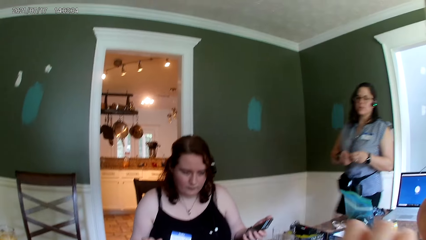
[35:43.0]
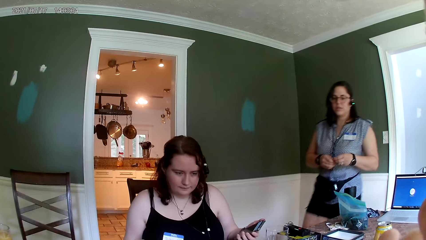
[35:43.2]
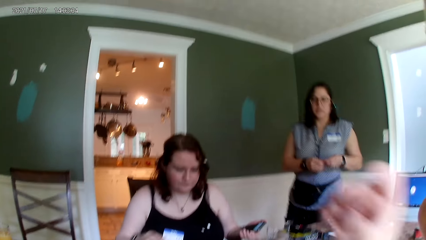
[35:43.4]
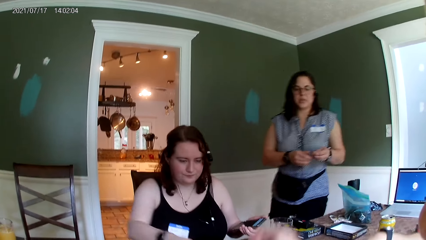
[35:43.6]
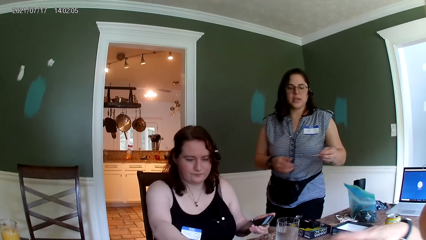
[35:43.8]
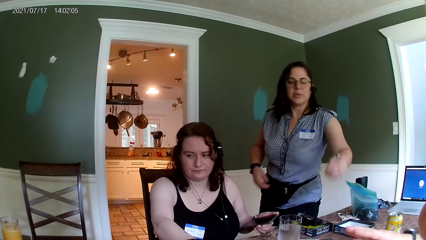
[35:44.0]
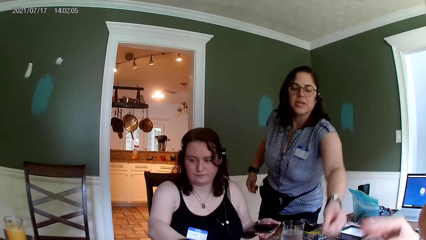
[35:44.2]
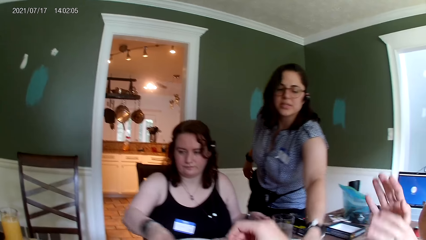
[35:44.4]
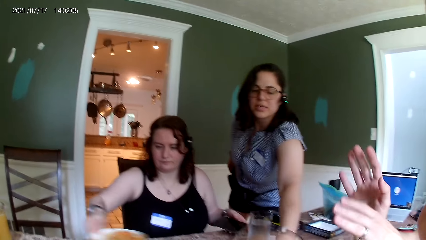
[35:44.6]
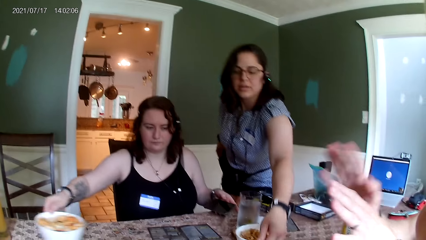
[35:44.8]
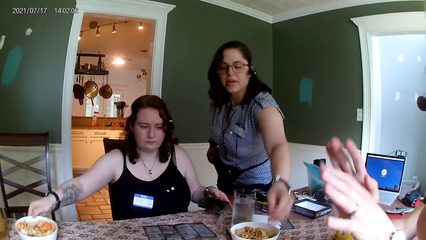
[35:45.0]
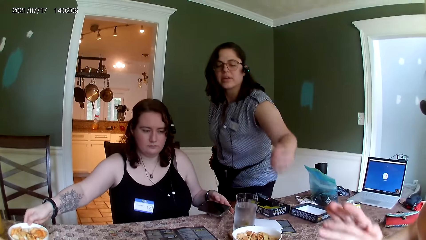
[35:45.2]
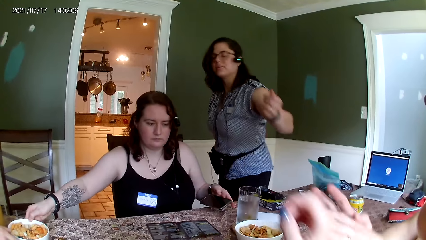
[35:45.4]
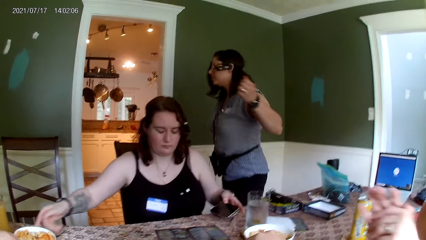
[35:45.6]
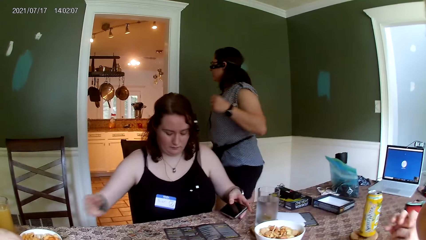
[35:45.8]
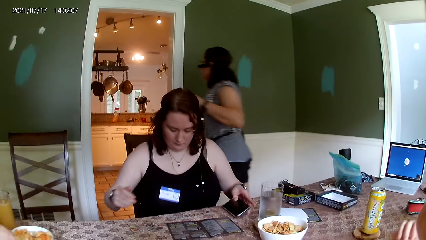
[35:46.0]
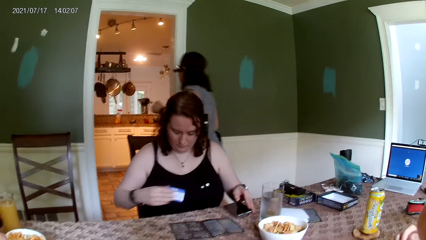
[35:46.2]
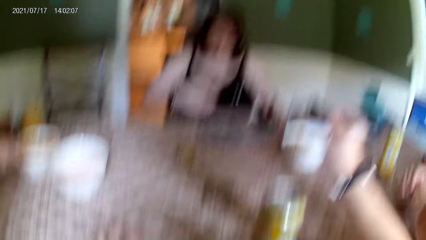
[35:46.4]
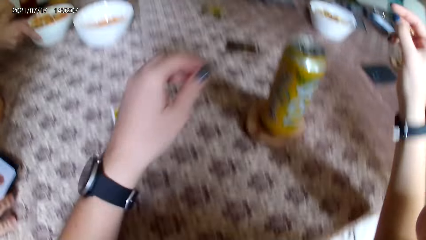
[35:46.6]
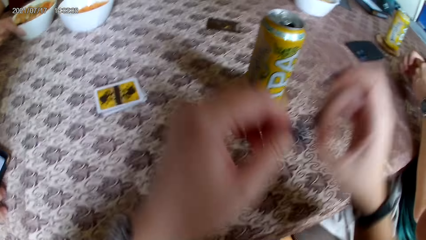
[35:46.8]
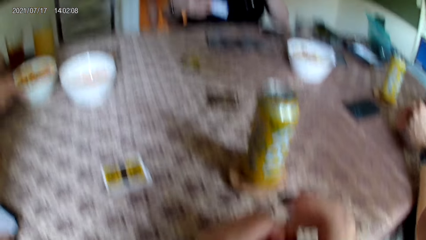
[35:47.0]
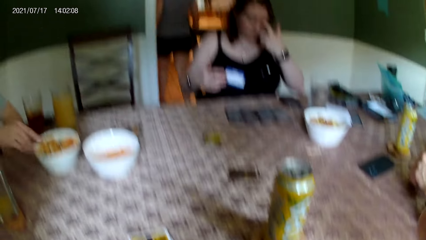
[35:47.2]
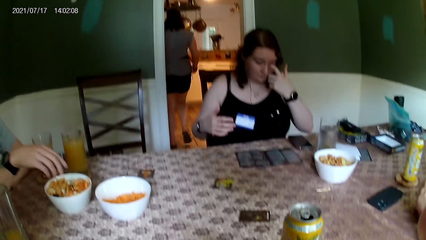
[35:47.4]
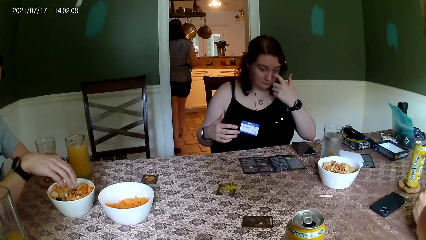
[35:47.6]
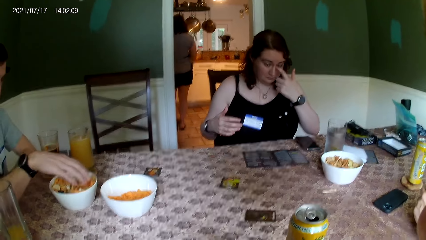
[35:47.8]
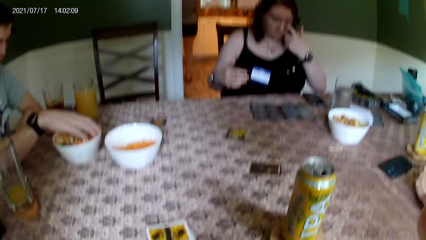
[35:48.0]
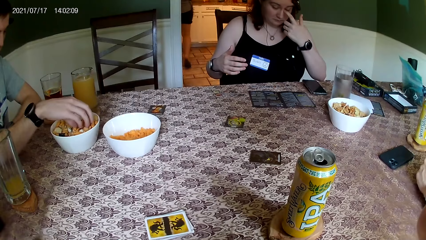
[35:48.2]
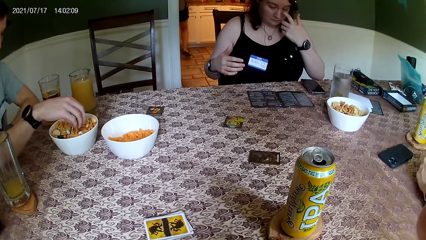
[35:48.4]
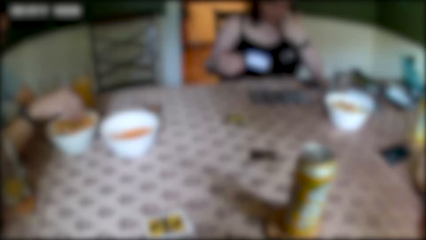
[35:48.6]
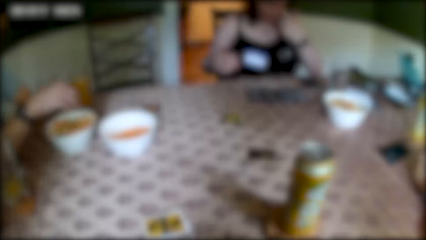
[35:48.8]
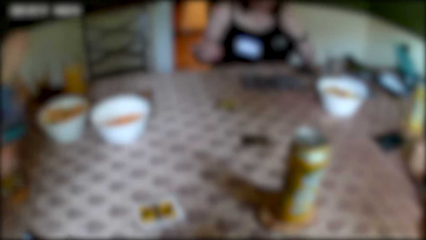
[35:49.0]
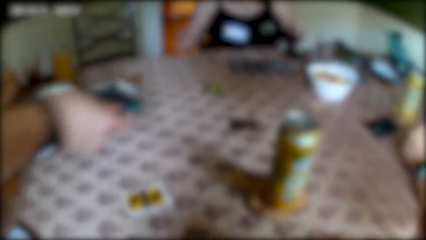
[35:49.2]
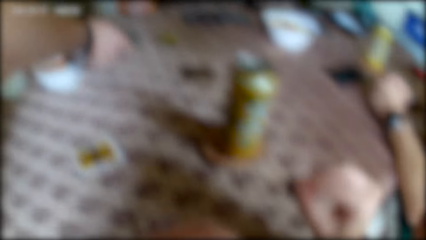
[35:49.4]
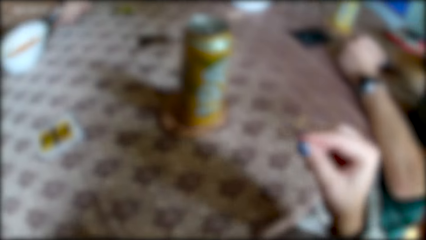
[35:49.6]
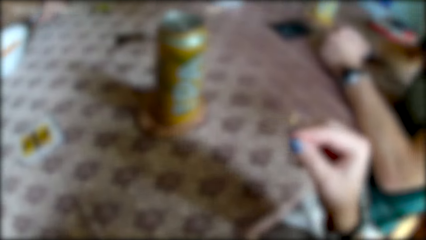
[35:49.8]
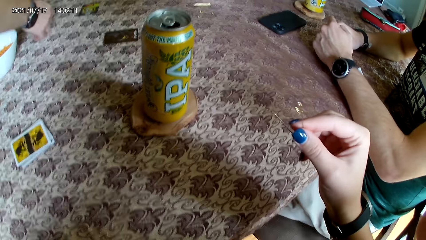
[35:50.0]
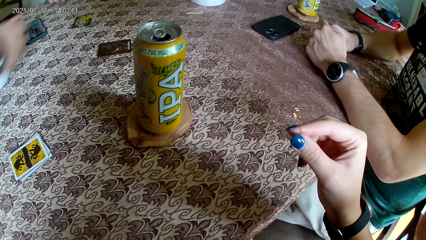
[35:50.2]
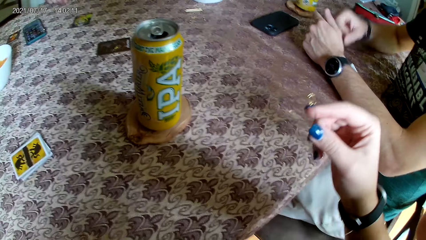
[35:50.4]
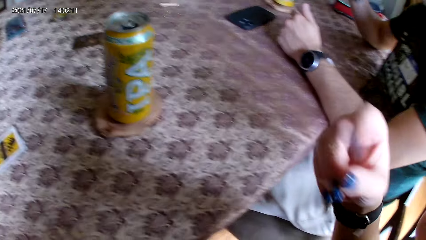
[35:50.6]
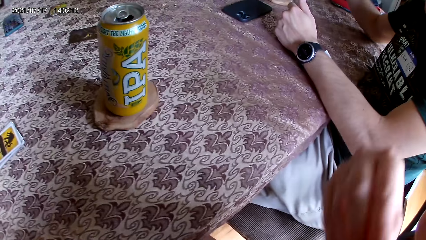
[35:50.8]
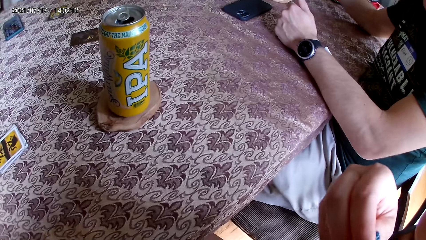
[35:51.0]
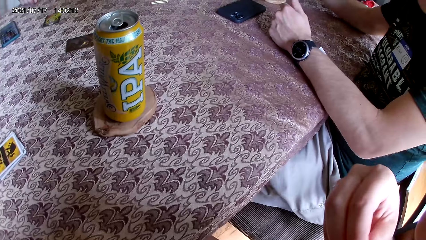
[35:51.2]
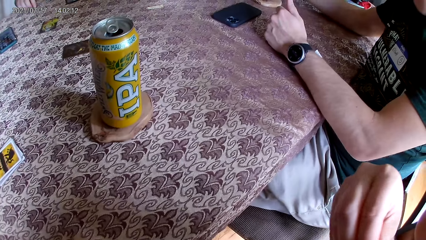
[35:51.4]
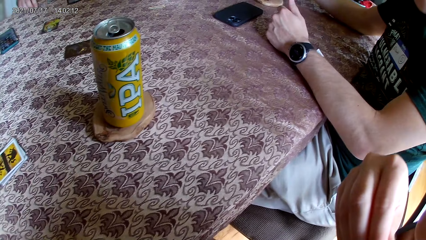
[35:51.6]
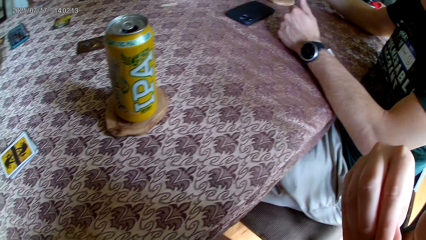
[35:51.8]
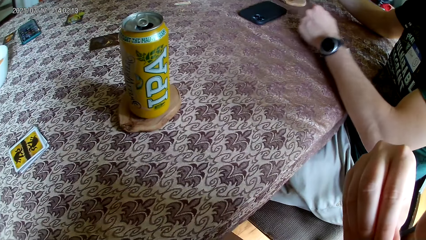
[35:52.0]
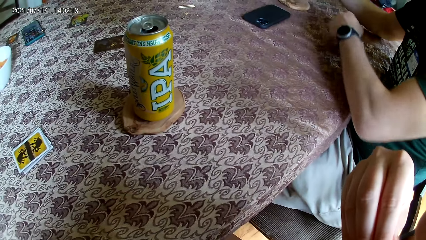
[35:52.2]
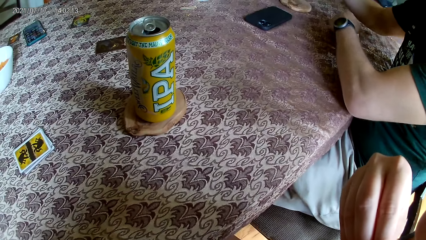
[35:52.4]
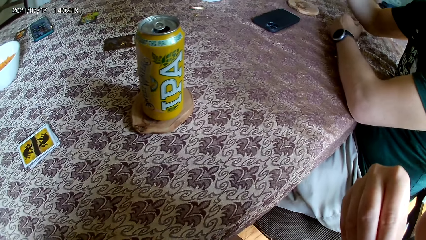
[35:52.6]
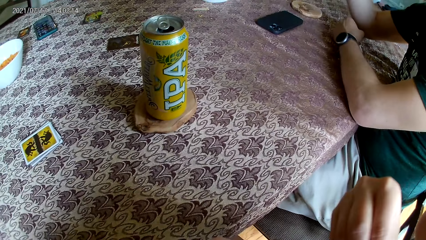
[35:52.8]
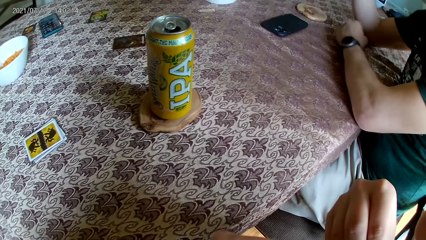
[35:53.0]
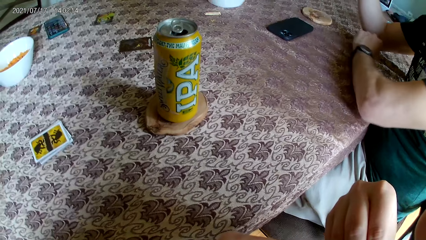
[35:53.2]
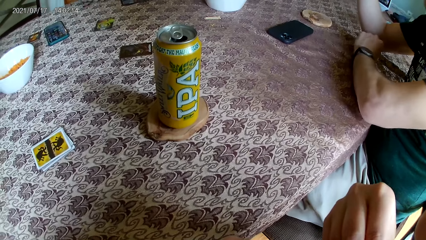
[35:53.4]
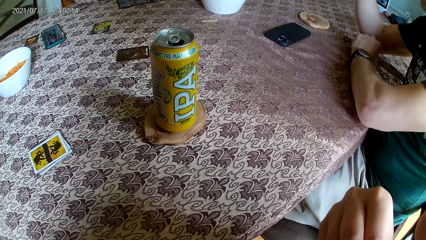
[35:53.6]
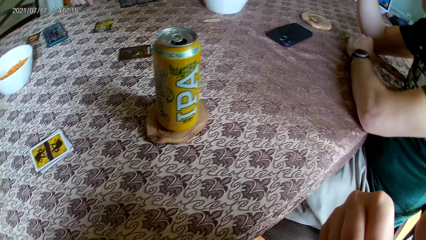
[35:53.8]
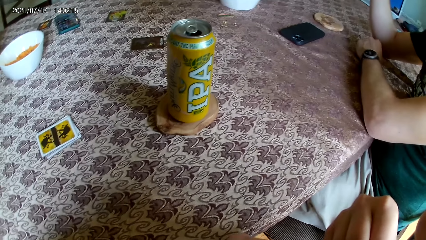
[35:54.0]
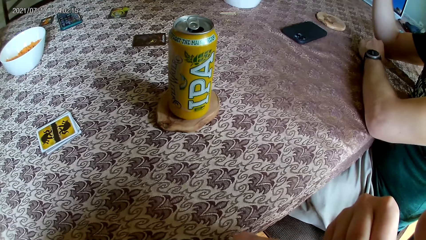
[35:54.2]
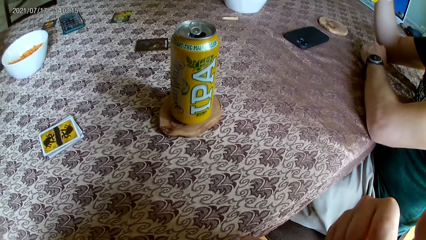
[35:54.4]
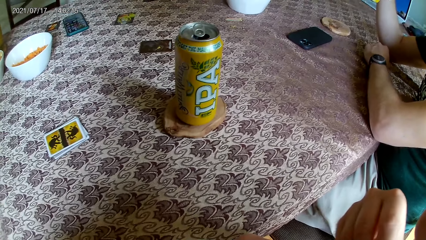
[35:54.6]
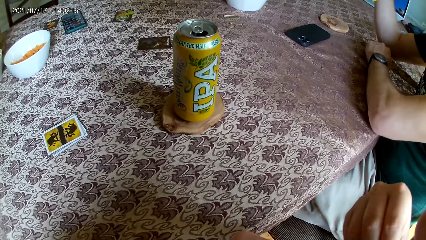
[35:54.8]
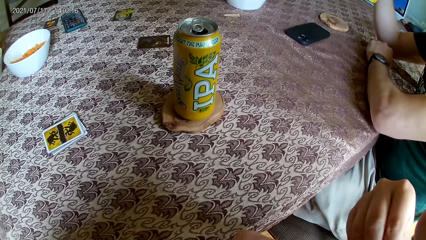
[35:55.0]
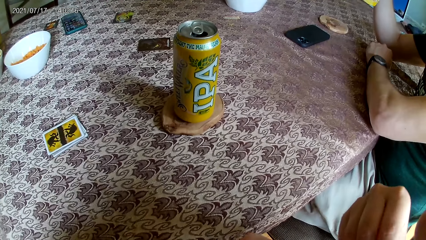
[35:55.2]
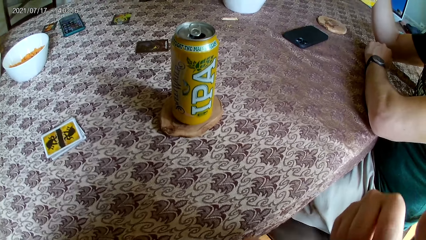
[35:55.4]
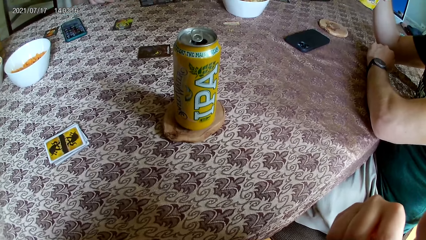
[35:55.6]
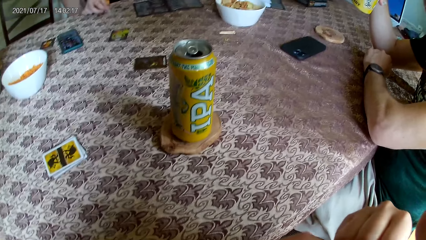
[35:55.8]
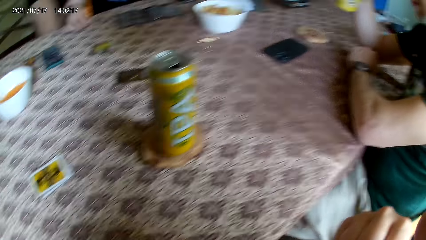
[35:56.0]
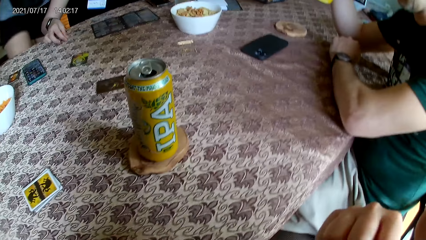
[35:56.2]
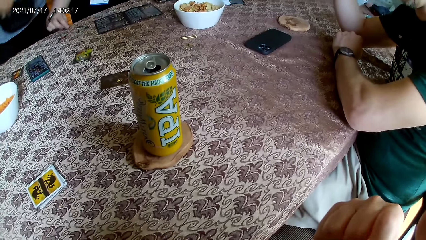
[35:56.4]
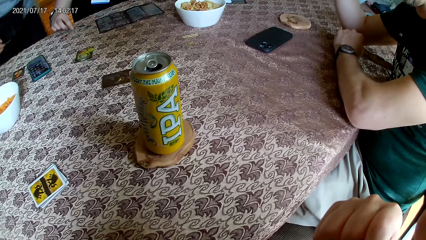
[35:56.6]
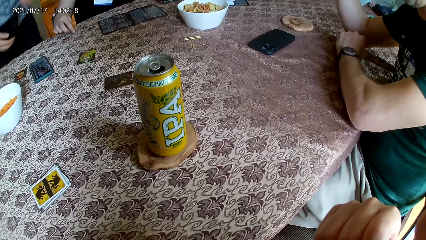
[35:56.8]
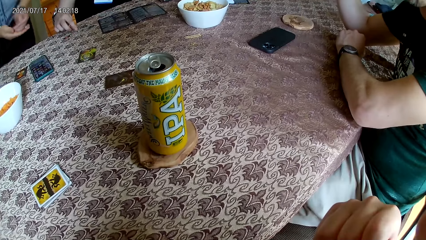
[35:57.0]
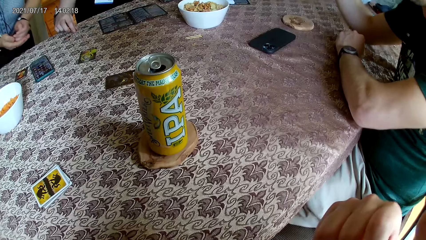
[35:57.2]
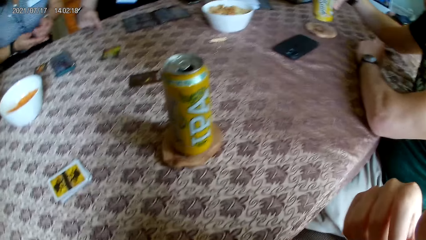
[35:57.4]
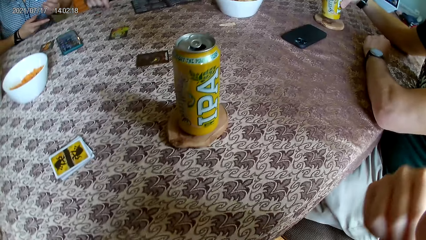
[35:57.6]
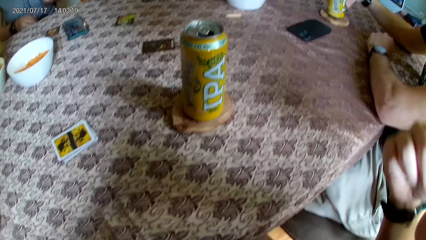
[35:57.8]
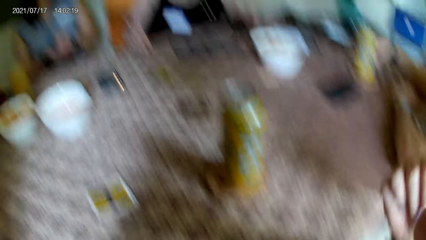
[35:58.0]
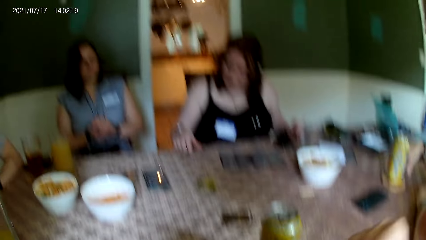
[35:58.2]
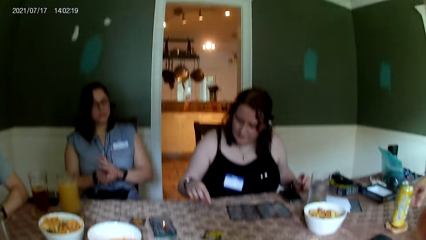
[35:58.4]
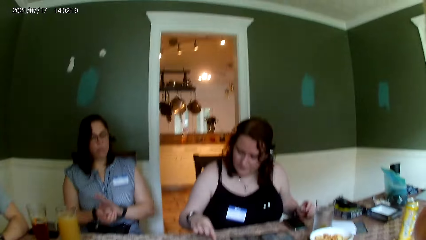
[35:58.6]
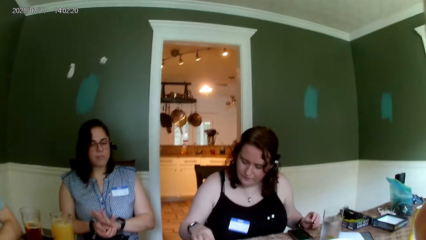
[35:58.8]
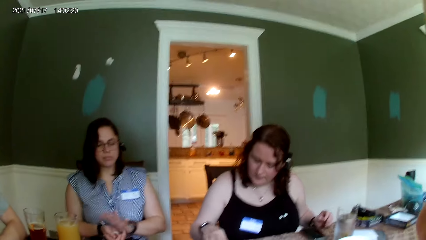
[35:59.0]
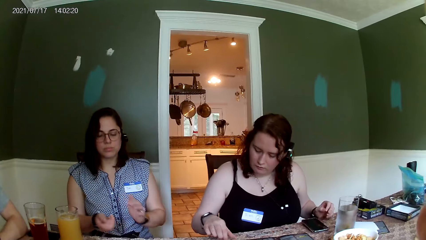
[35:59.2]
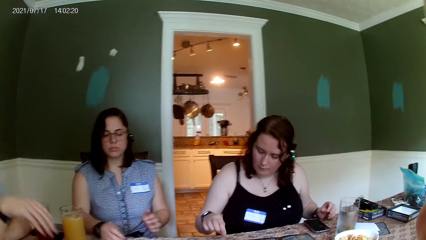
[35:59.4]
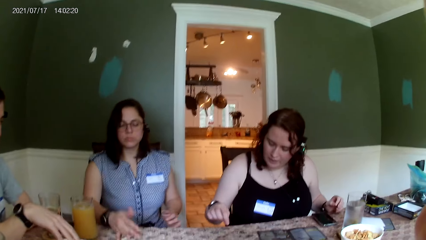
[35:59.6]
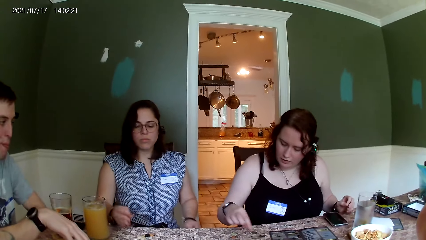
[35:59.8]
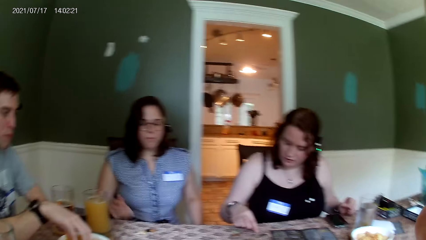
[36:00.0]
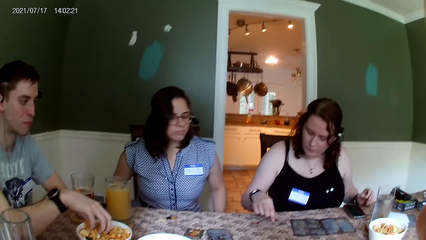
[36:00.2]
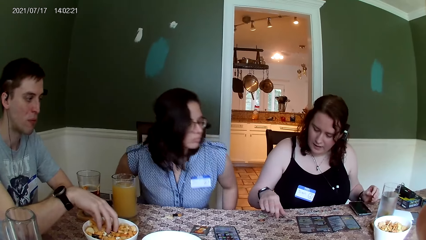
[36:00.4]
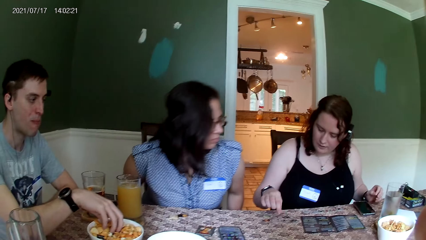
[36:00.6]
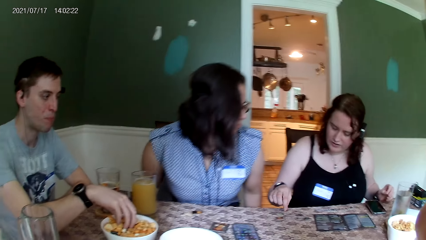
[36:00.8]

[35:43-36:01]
The camera wearer eats something. A woman drops a safety pin on the table with her left hand. Another woman moves the bowl of chips on the table with her right hand. The camera wearer picks up the safety pin from the table with her right hand. A man takes some chips from the bowl with his right hand. Another man drops the phone on the table with his right hand. The camera wearer attaches the safety pin on her cloth with her right hand. She eats something. The second woman converses with everyone on the table and spreads the chip on the table with her right hand. The camera wearer looks around. A third woman adjusts the chair with both hands.
